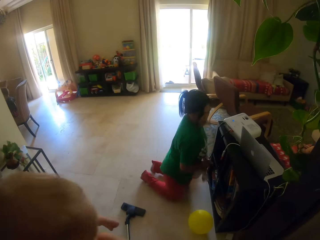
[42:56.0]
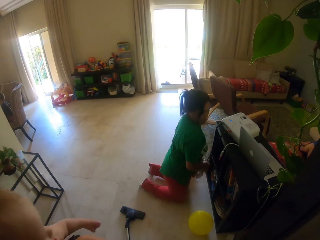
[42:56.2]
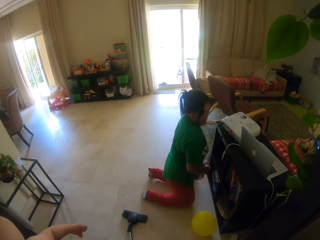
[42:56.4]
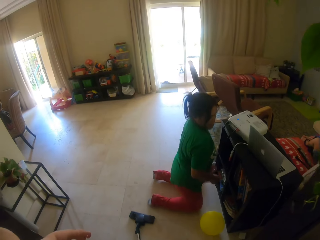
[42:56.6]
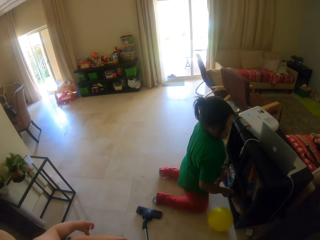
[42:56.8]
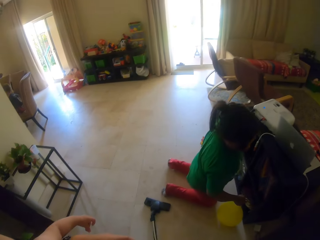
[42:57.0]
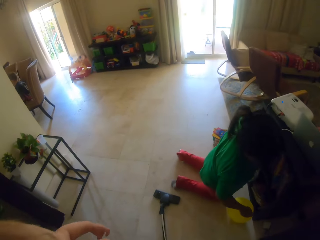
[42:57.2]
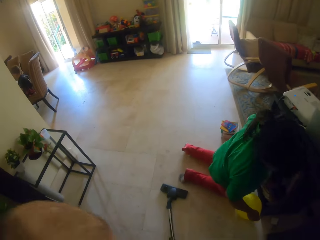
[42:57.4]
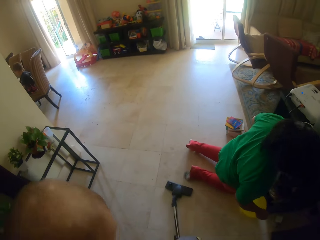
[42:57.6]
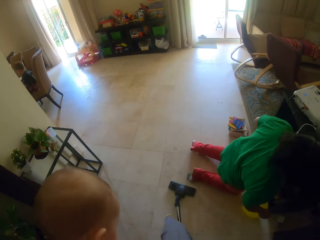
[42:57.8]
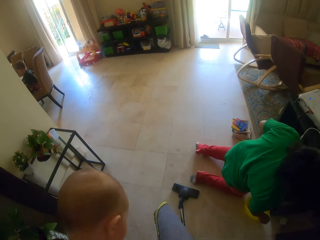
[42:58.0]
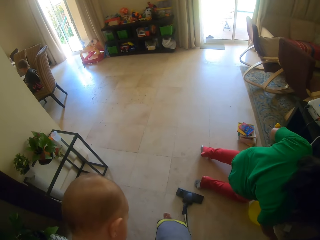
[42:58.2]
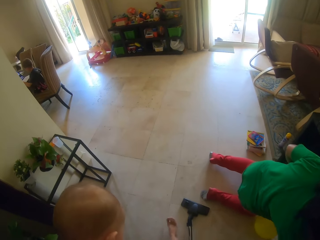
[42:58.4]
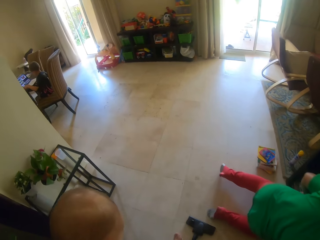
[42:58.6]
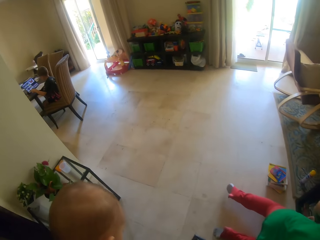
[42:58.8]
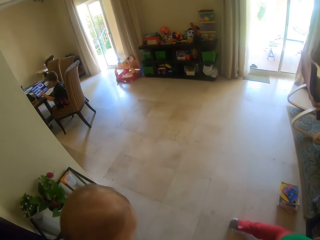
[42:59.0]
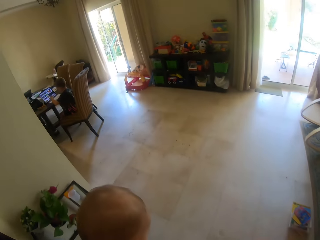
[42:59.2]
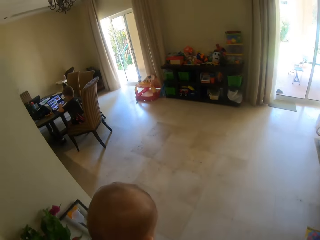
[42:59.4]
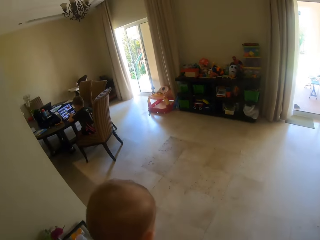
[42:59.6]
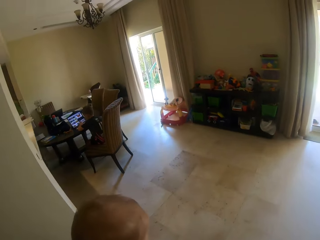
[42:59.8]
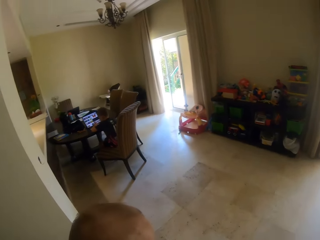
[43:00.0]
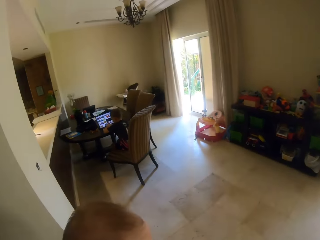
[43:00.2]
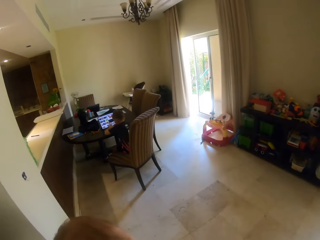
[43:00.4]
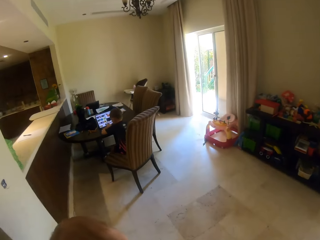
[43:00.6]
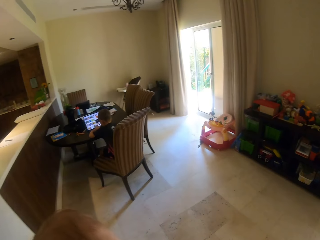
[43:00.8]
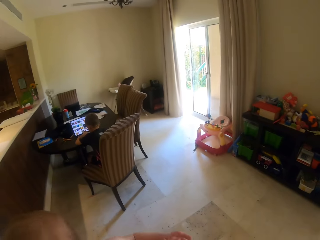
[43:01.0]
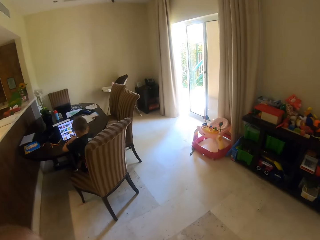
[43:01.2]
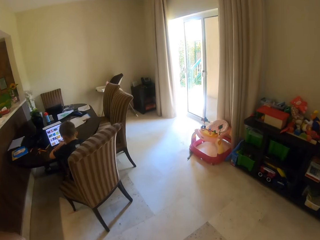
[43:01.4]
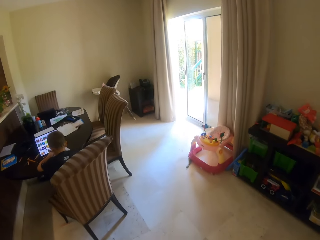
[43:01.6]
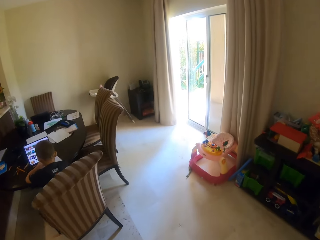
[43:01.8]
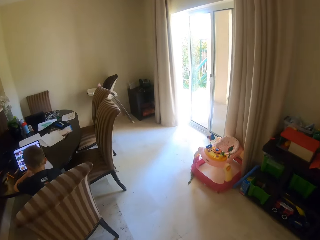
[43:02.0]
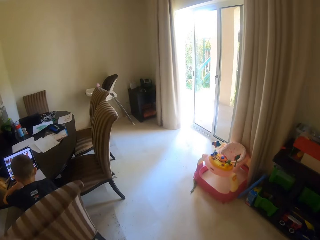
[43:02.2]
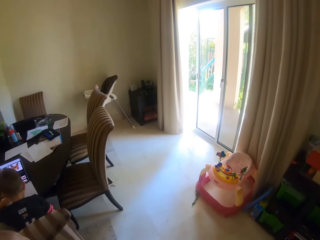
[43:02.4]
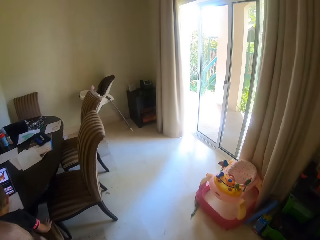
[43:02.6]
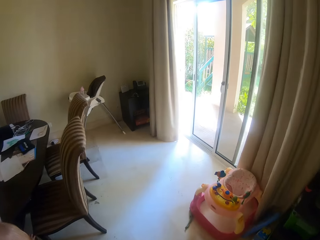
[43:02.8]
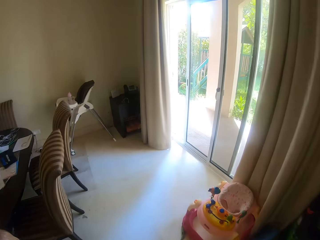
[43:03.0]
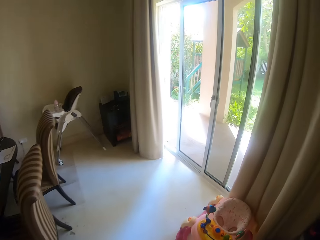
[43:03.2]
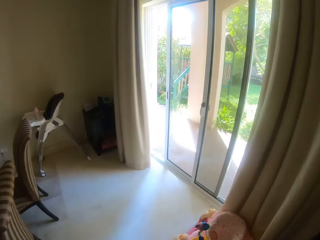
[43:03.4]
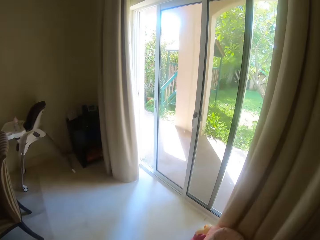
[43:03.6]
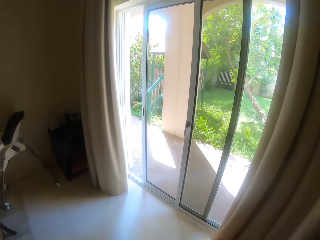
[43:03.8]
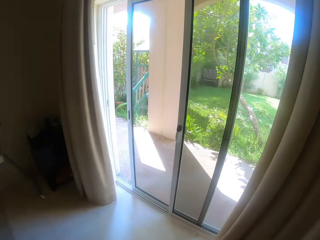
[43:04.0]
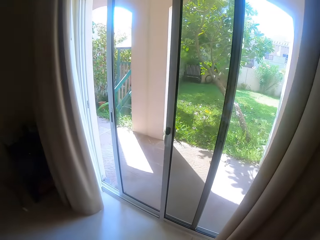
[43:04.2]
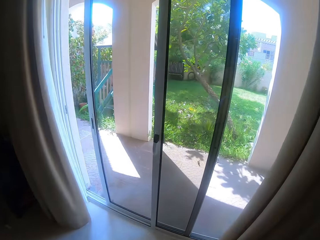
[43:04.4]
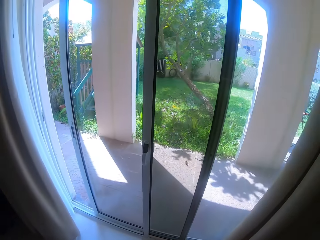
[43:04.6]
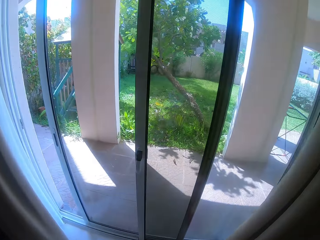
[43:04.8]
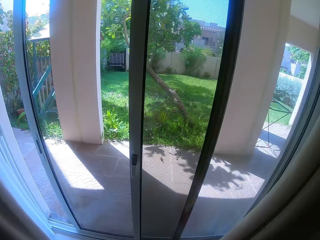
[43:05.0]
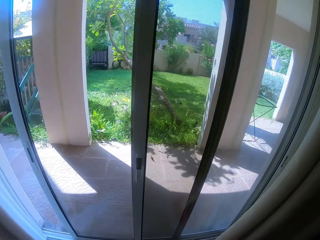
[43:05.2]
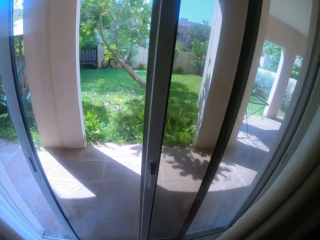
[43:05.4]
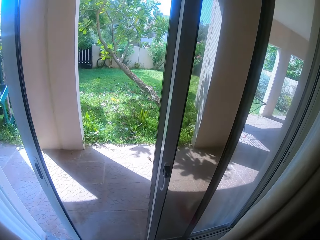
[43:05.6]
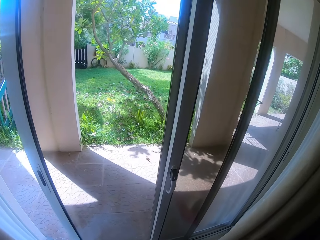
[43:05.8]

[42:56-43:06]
The camera wearer walks towards a door. They walk into the dining room.

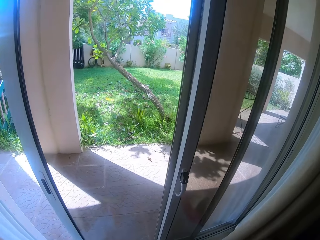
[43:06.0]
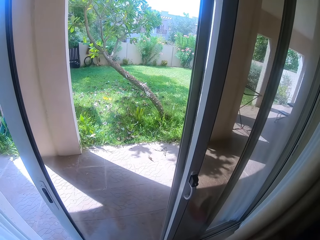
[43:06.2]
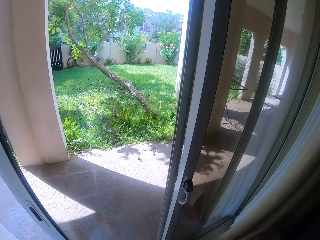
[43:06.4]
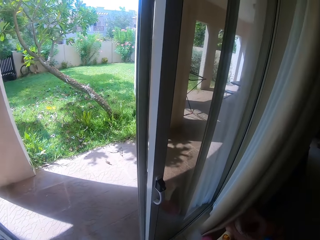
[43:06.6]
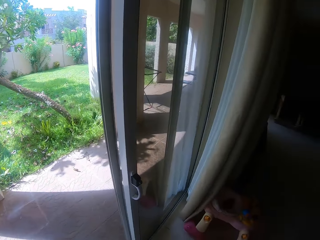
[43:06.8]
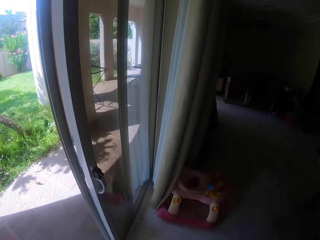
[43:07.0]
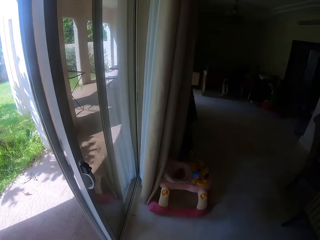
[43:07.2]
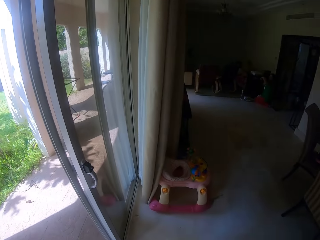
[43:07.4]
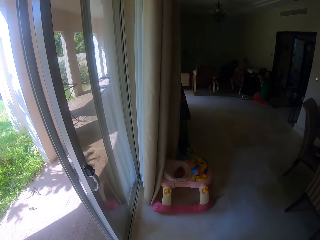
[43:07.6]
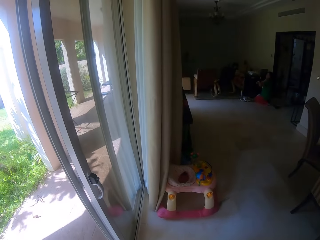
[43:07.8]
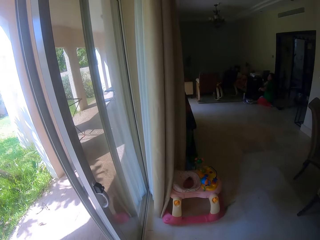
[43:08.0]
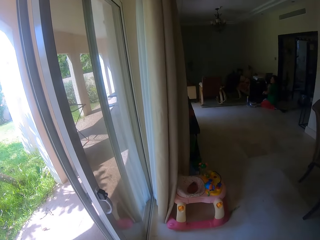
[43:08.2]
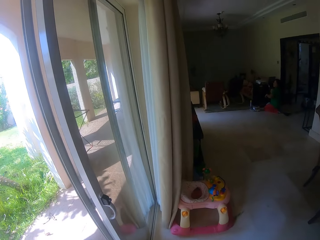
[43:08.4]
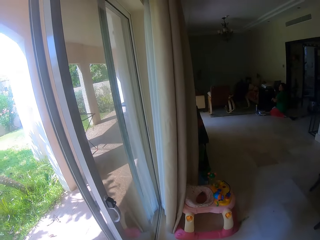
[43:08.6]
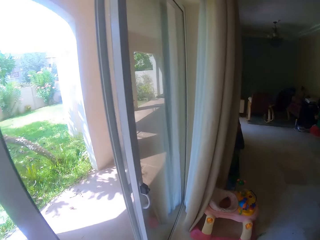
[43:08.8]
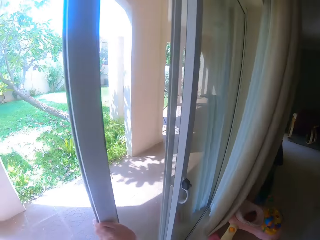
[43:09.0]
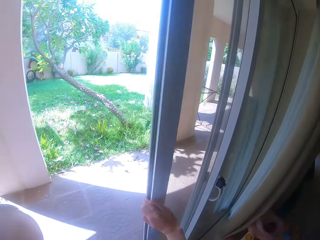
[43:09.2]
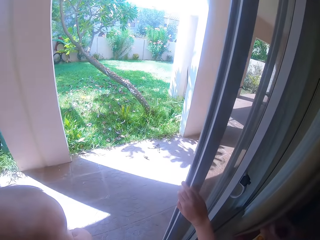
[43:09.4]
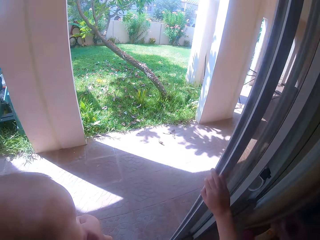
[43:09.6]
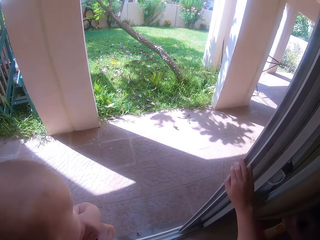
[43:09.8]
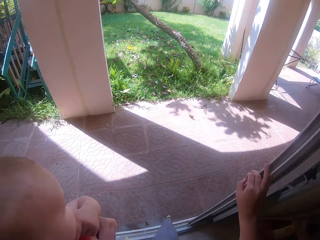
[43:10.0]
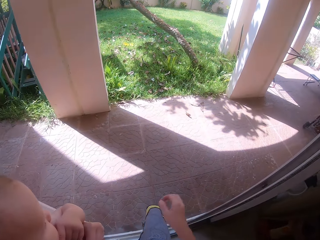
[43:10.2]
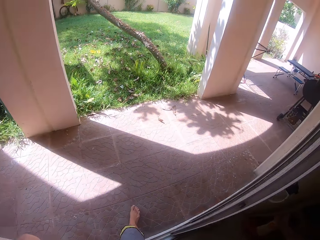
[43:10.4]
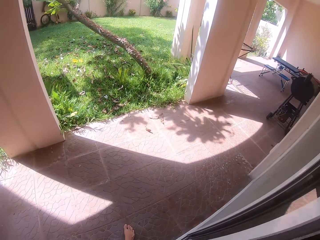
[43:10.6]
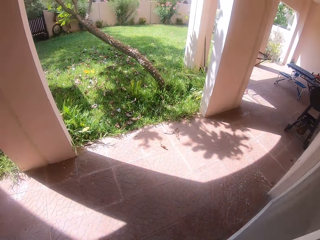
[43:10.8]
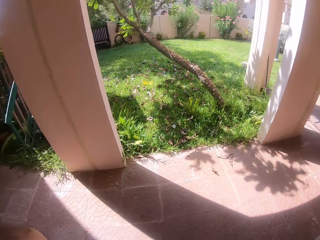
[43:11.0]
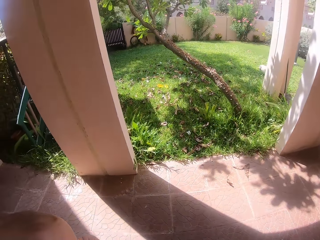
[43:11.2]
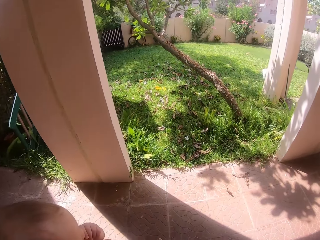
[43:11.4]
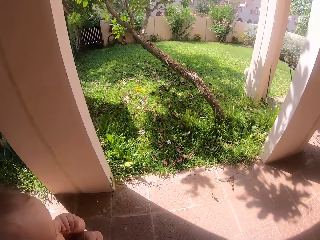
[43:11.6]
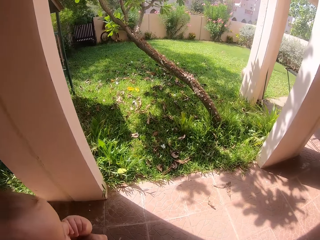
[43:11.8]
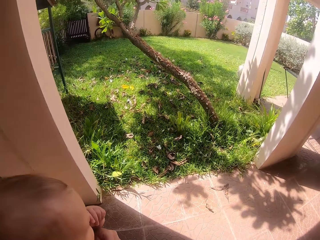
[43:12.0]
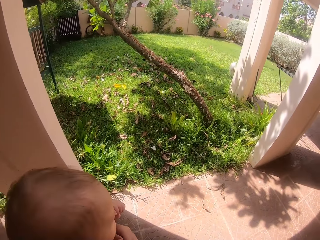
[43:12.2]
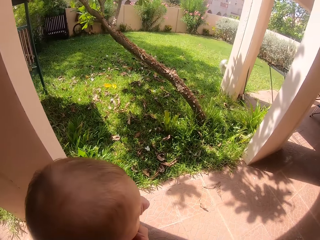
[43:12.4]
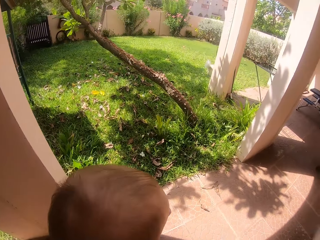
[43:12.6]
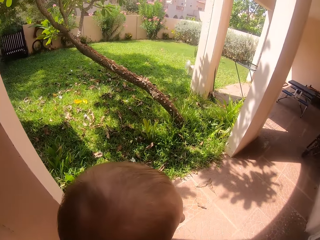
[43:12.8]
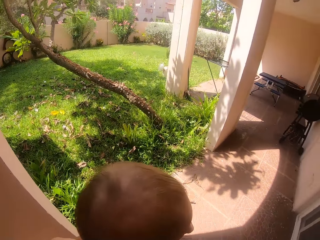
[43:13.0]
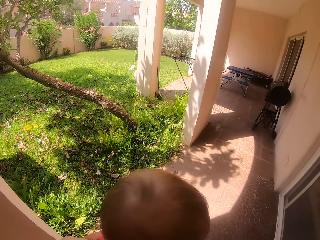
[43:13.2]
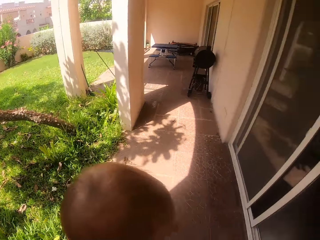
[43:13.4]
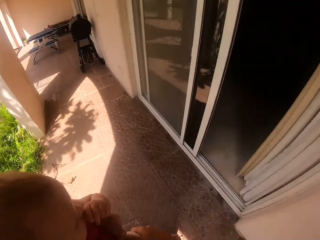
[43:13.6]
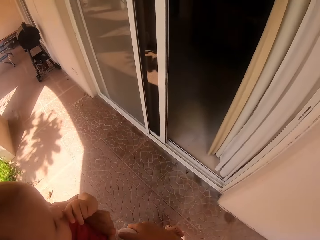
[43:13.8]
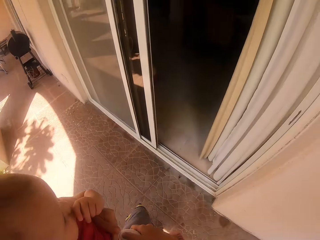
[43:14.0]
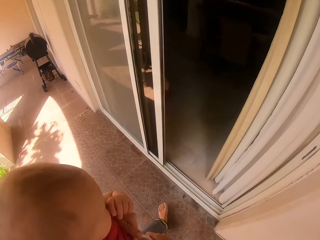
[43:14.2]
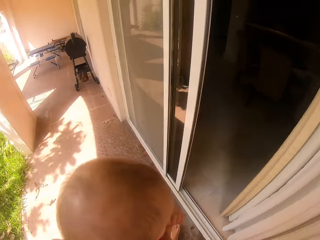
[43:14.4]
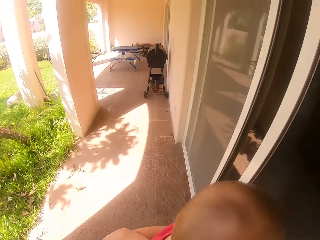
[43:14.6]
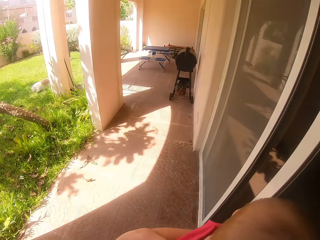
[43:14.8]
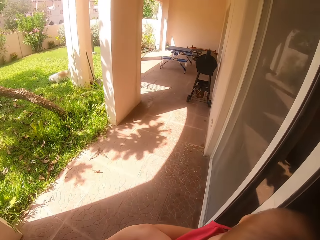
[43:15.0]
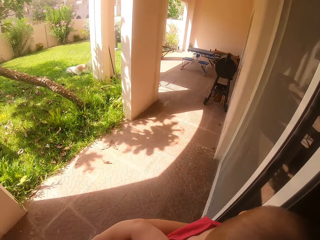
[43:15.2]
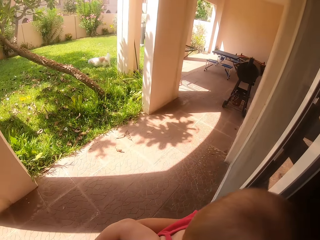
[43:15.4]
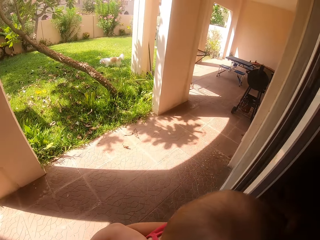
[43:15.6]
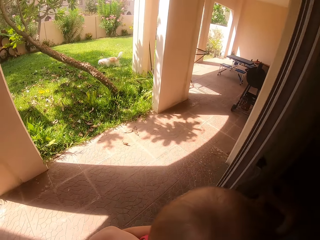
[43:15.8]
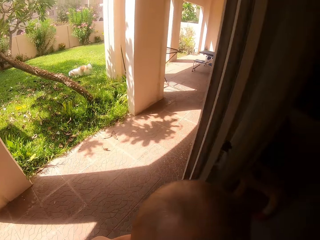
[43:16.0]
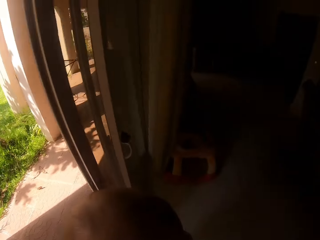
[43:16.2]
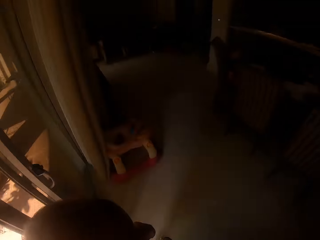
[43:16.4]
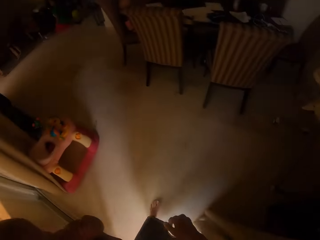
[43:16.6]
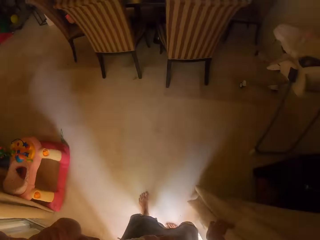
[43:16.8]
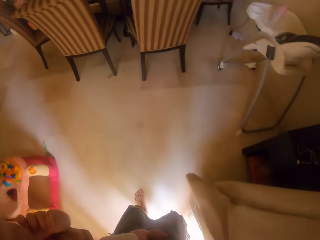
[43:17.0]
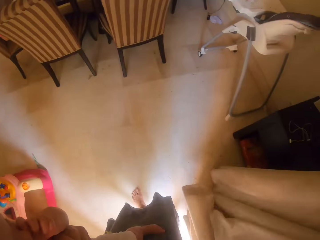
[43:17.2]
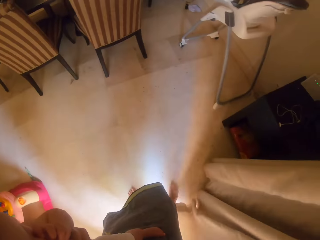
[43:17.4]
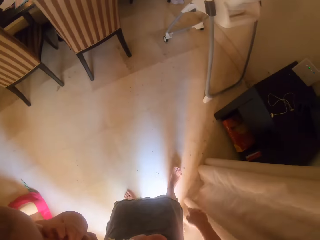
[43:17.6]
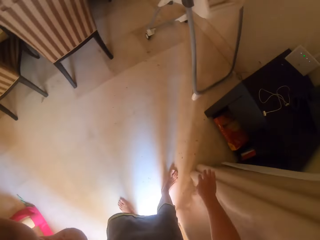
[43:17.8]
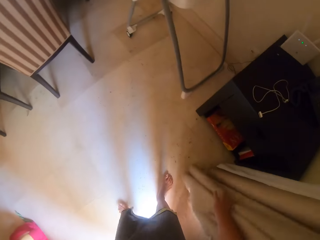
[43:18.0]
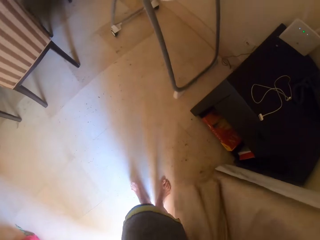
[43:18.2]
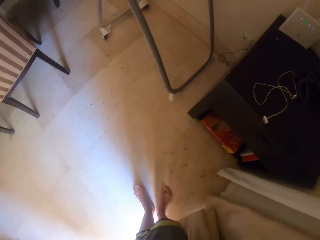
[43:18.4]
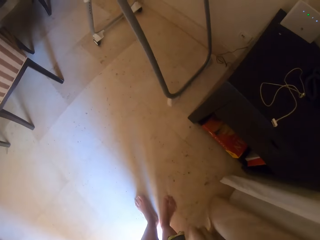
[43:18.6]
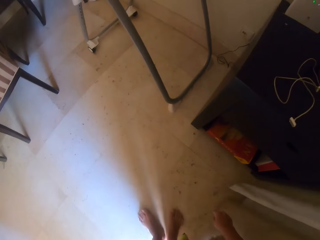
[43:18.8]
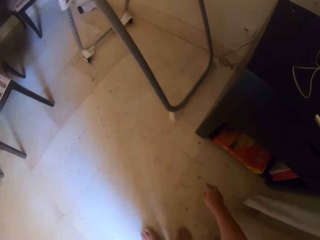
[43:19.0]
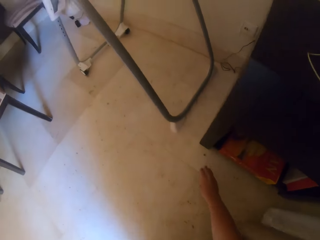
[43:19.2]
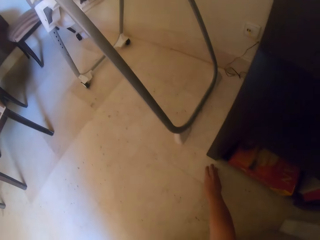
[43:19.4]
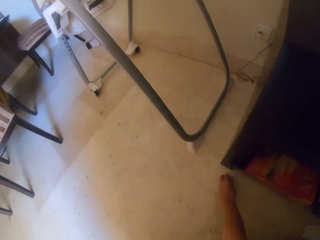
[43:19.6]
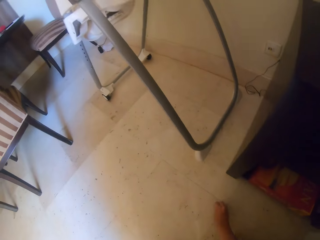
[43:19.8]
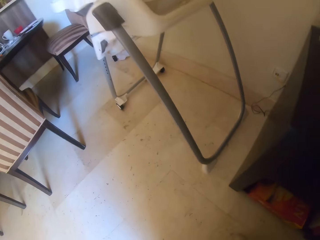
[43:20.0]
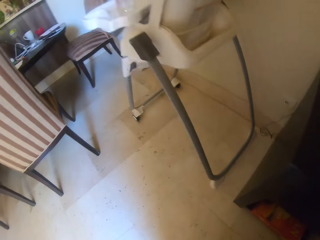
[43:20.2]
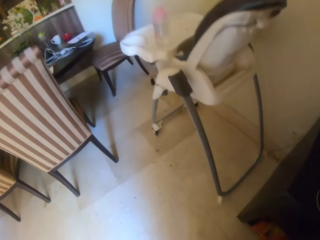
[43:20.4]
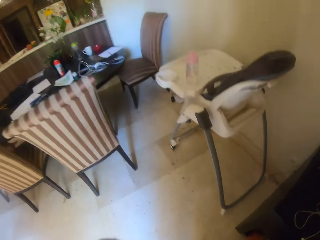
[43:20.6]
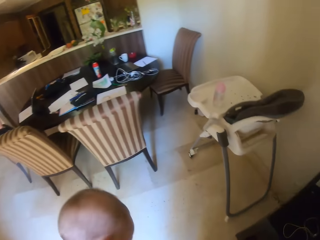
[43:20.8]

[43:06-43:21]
The camera wearer opens a sliding door with her right hand. She walks out of the apartment. She walks into the apartment. She interacts with the woman. She touches a curtain with her right hand. She picks up a small stone from the floor with her right hand.
